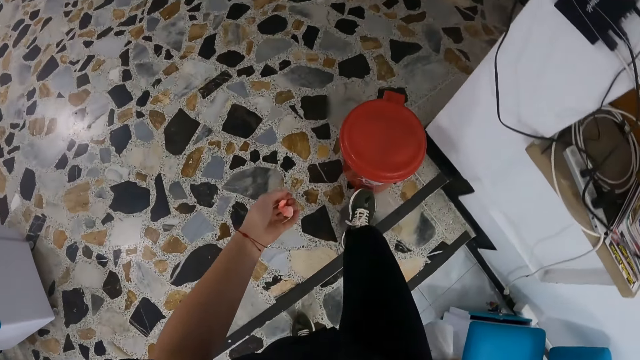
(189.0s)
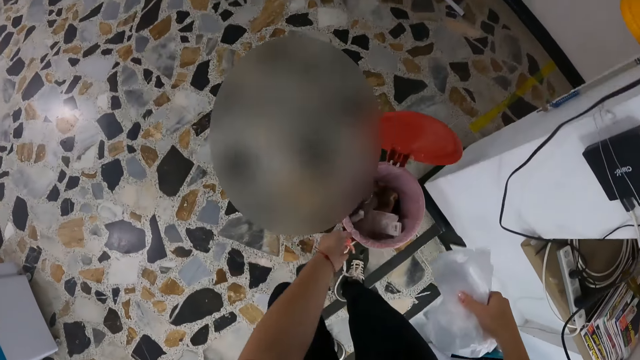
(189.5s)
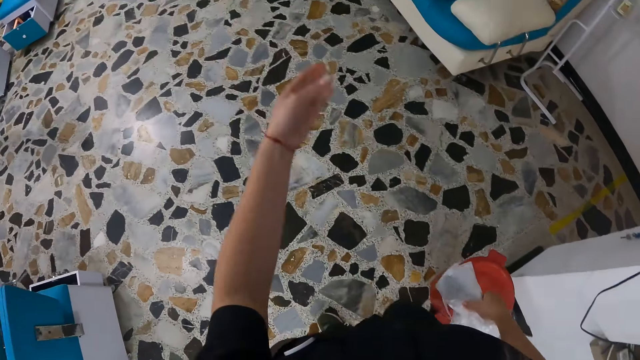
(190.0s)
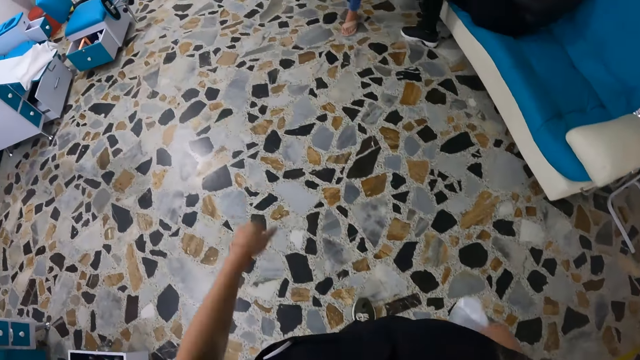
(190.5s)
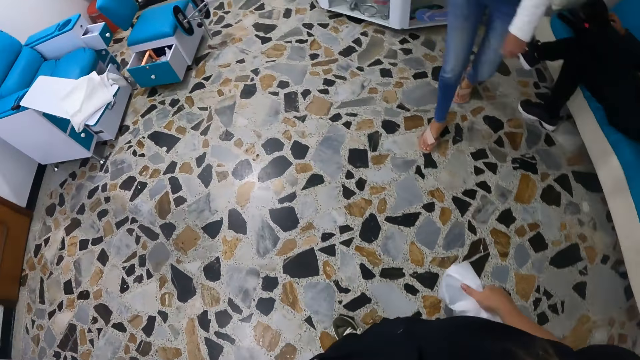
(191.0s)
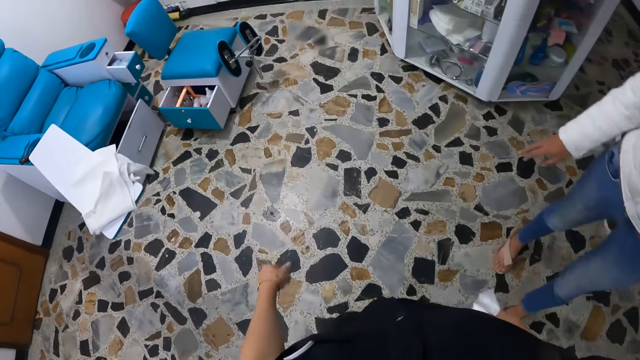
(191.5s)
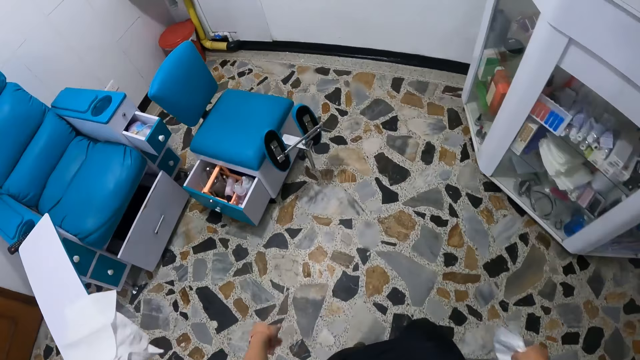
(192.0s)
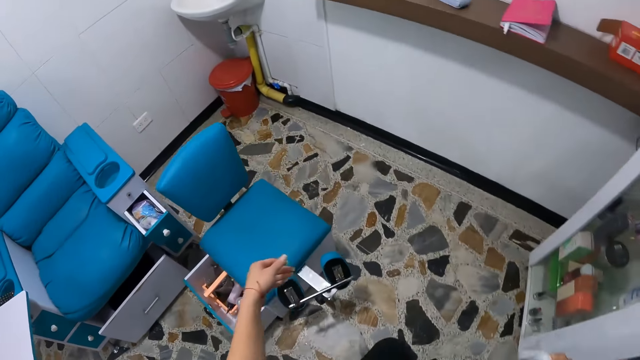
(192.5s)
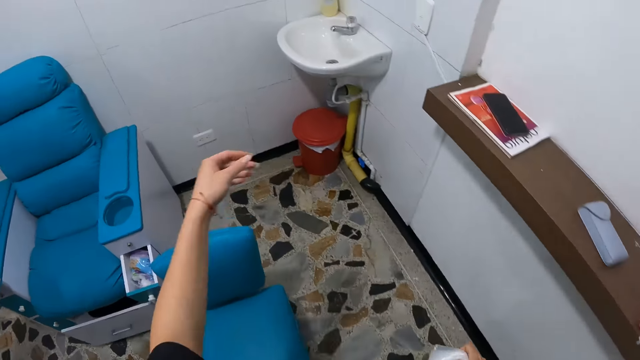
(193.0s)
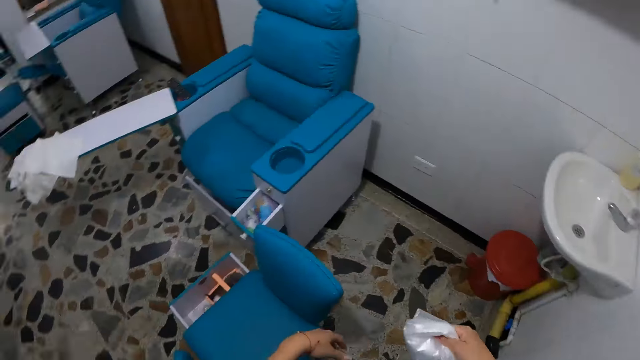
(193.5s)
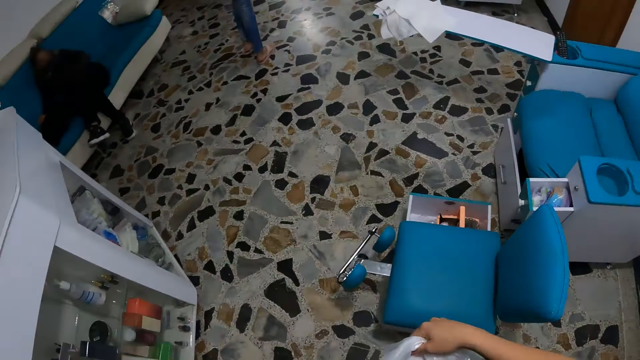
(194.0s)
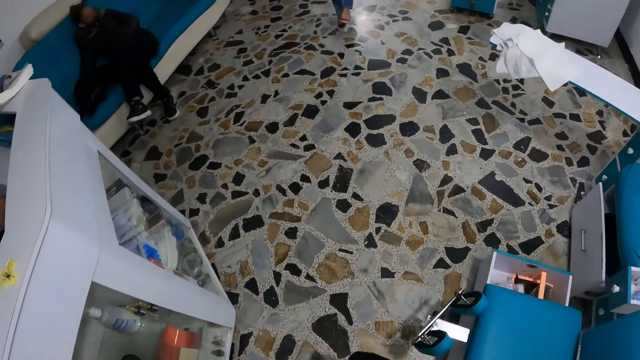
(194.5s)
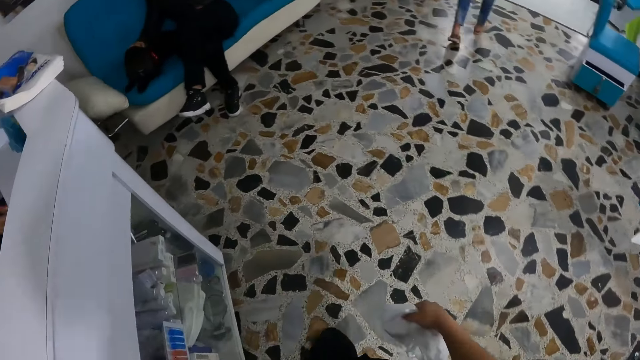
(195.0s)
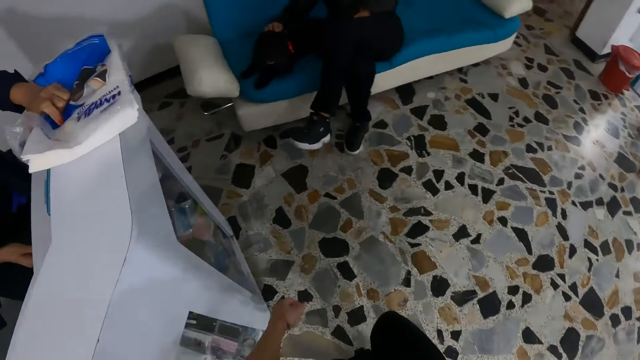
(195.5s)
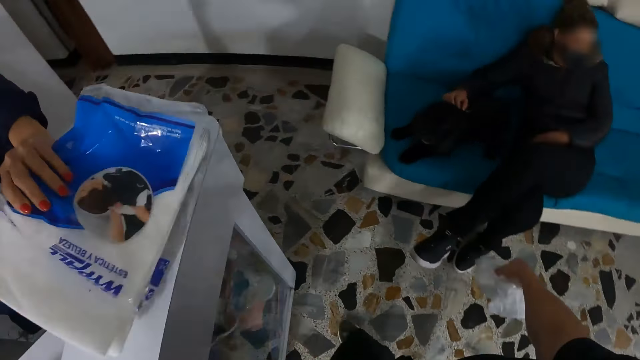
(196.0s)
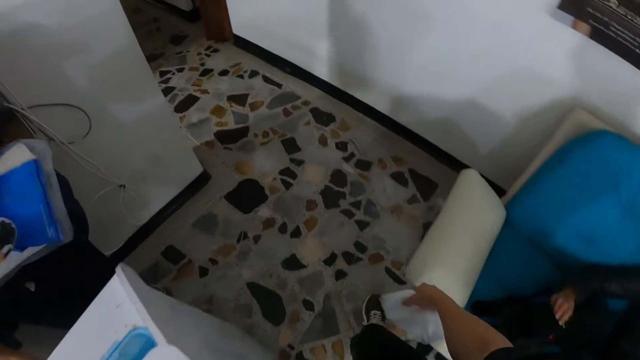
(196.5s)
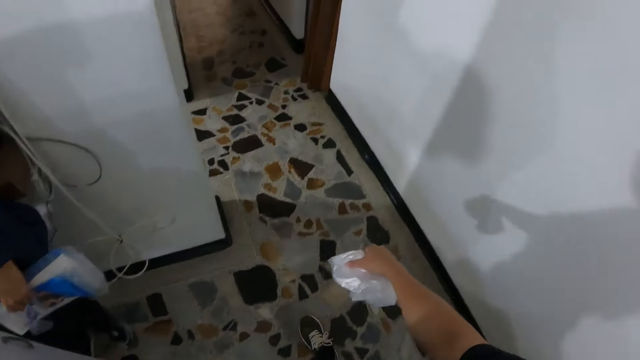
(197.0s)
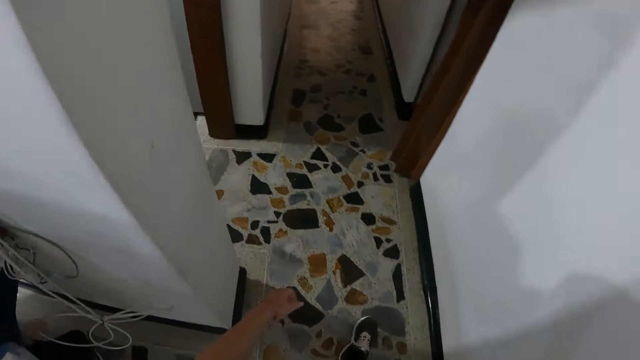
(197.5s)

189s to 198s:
The camera wearer opens a trash can on the floor with her right leg. She drops the tissue in the trash can with her left hand. She walks around the house.

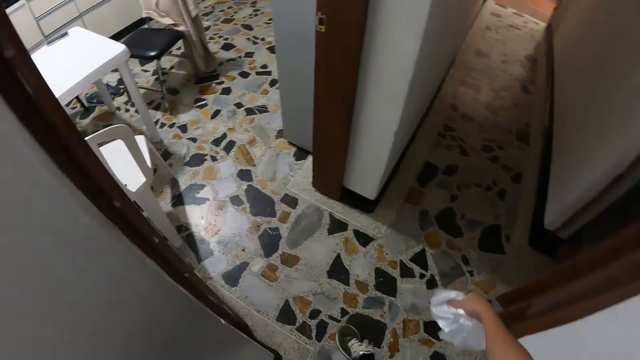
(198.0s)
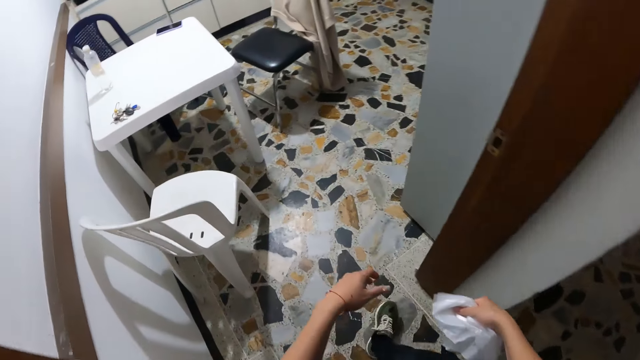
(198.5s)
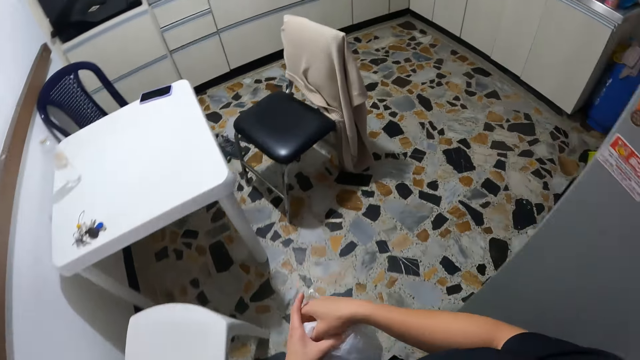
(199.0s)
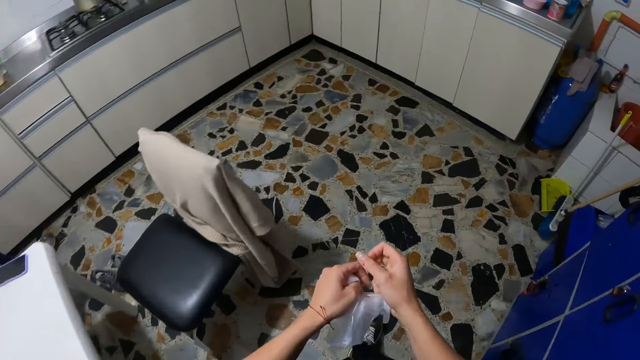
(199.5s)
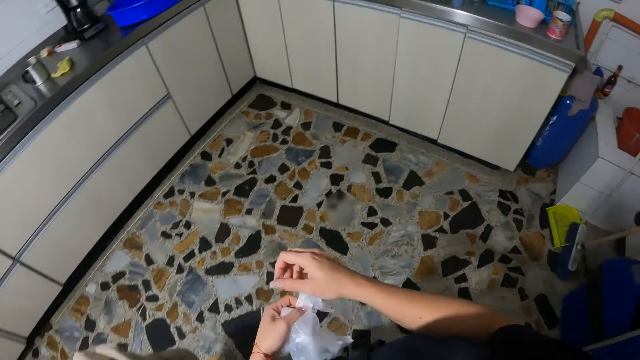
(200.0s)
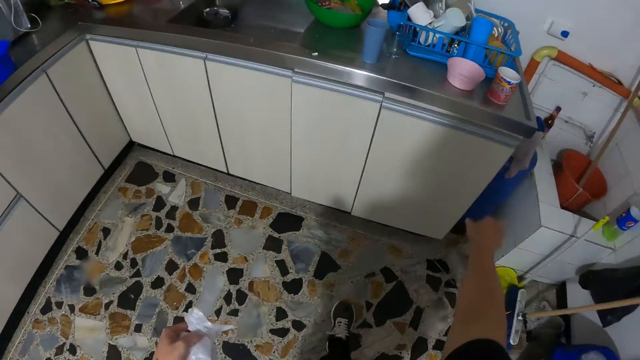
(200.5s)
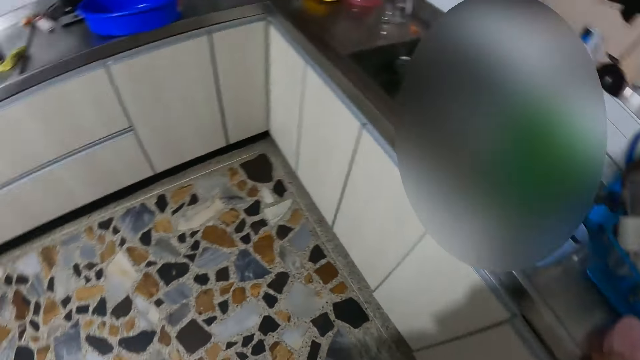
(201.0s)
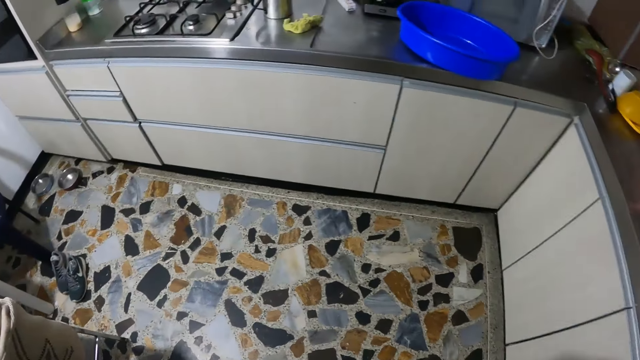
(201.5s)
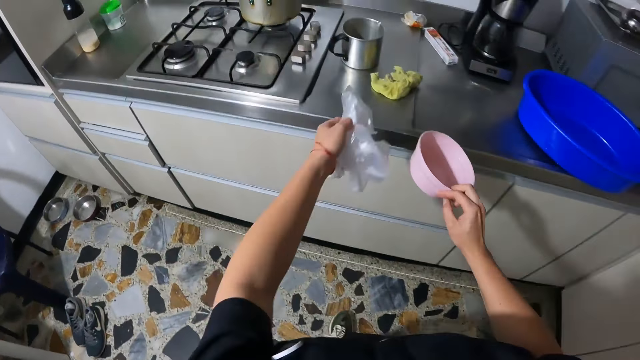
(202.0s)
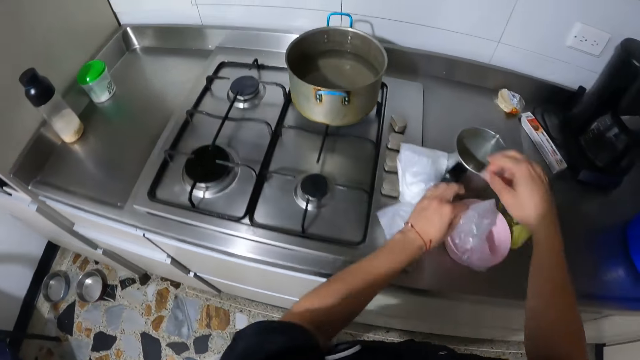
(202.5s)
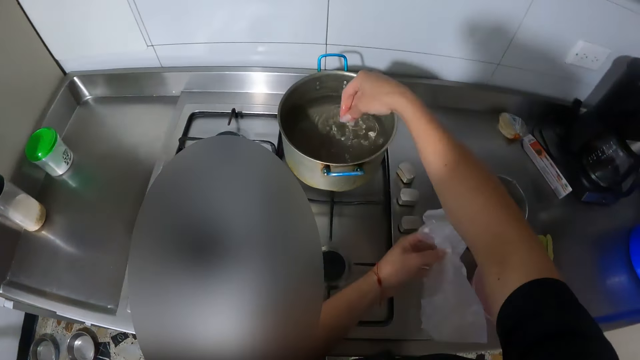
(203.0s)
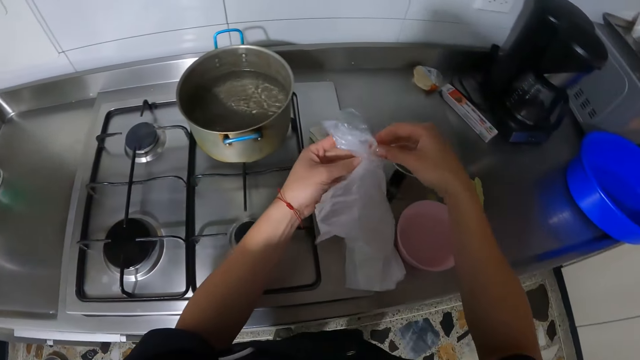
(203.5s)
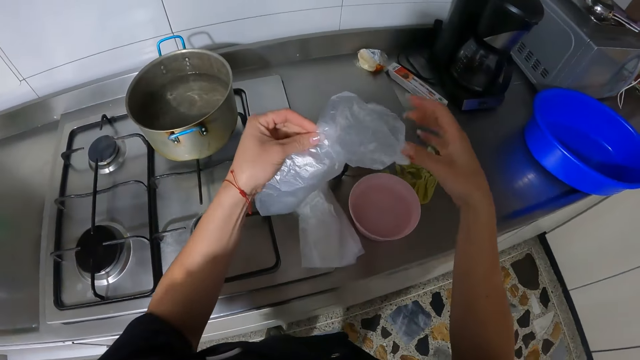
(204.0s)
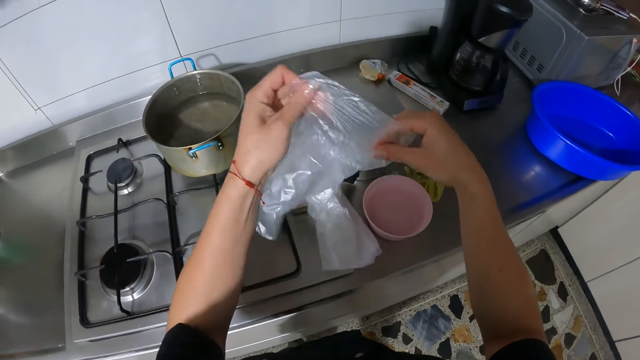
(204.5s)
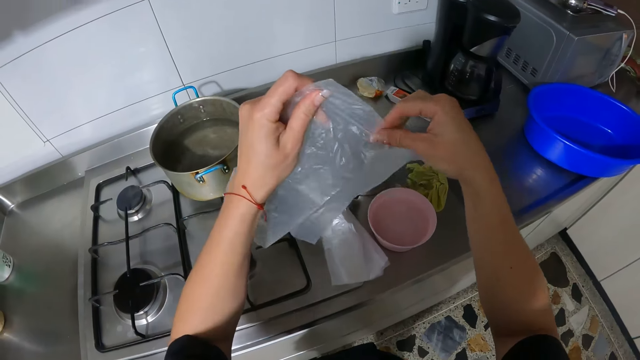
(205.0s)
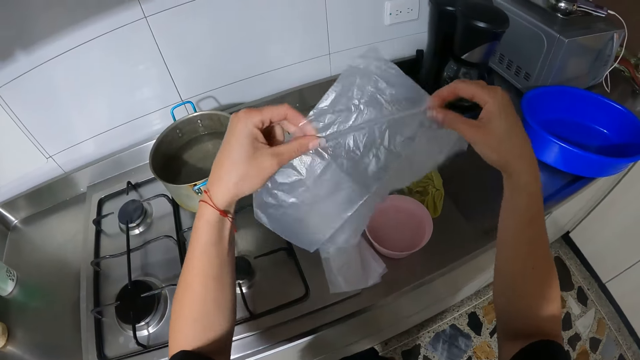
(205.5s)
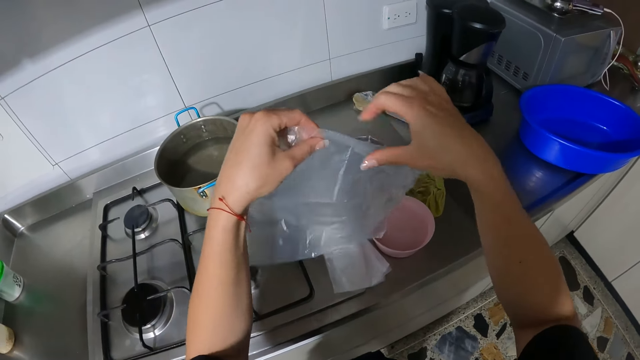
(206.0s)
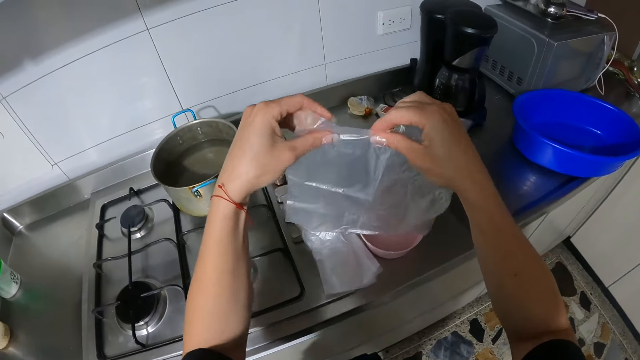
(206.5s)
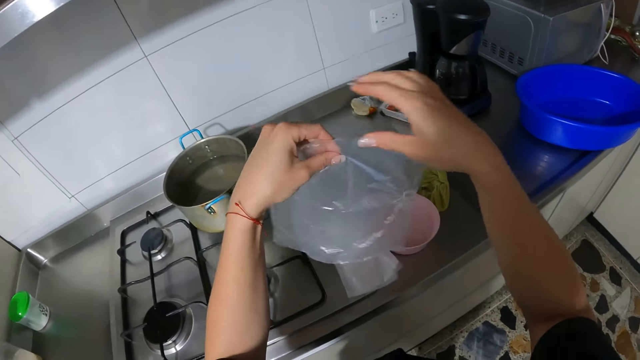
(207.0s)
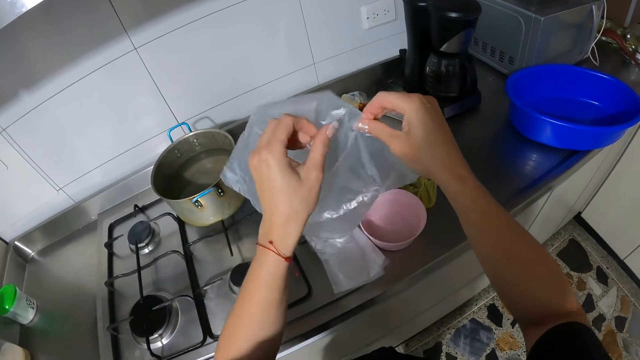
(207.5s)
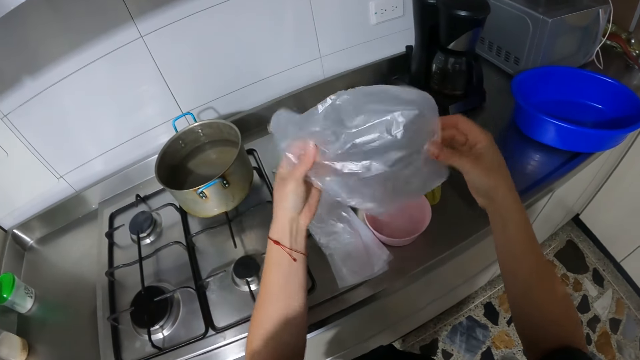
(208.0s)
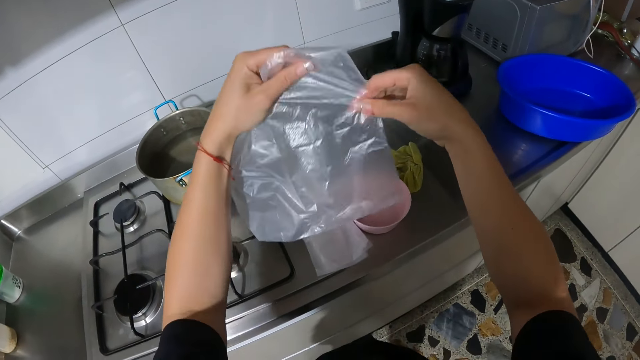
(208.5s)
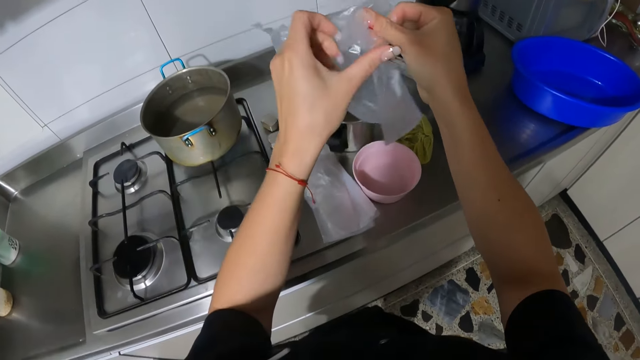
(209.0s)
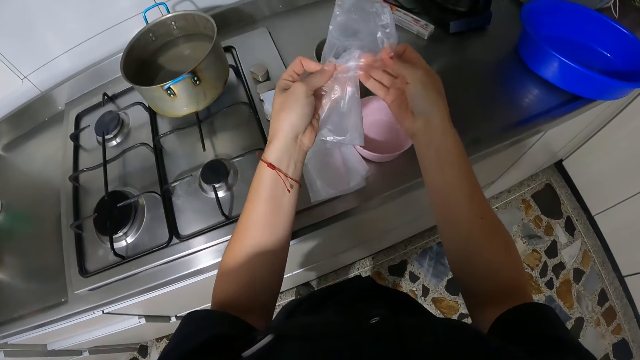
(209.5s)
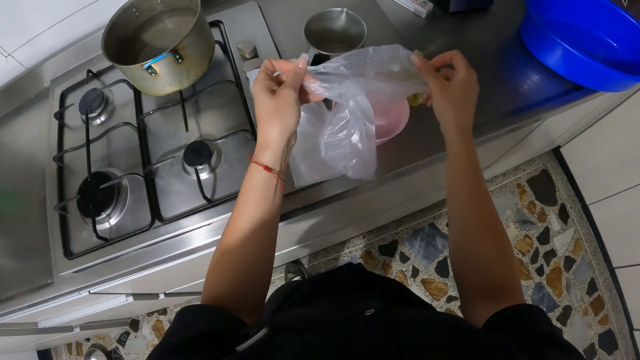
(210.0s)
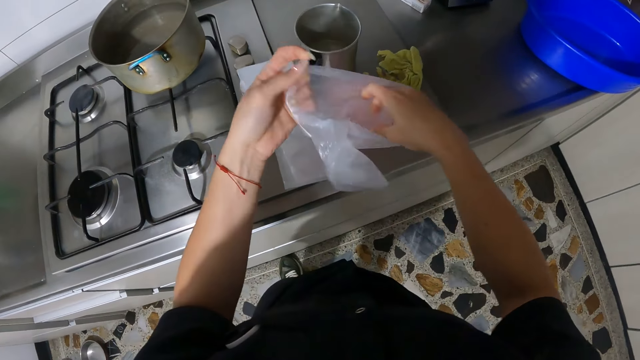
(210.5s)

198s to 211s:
The camera wearer passes some polythene bags from her right hand to her left hand. She picks a small bowl from a kitchen counter with her right hand. She walks around the house. She drops the small bowl on the kitchen counter with her right hand. She drops the polythene bags on the kitchen counter with her left hand. She dips her right hand in a pot of water on a cooker. She opens the polythene bag with both hands. She moves the paper. She opens the paper.
